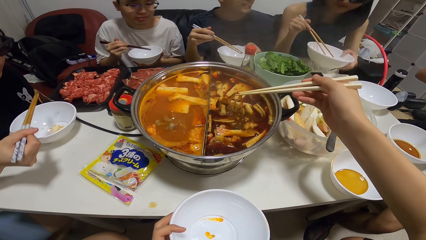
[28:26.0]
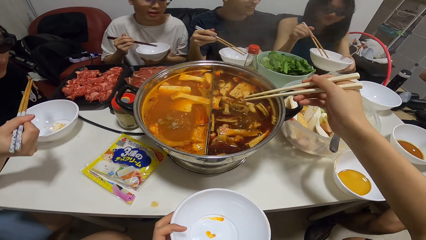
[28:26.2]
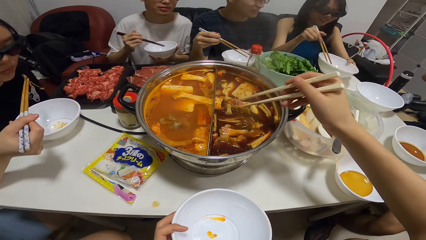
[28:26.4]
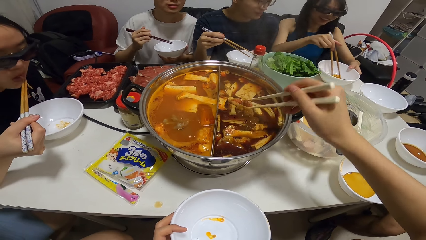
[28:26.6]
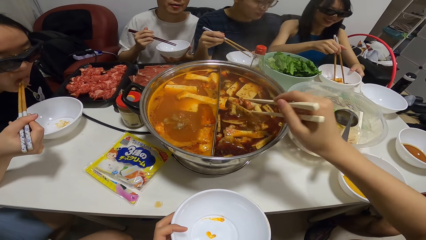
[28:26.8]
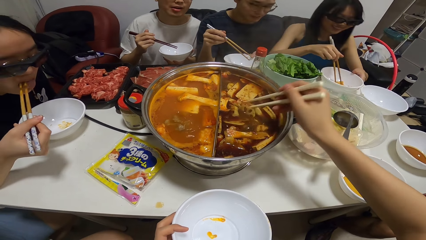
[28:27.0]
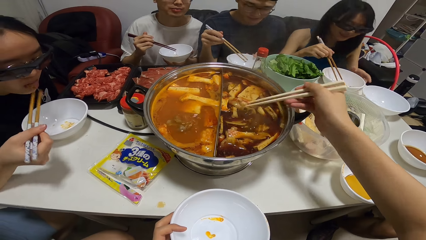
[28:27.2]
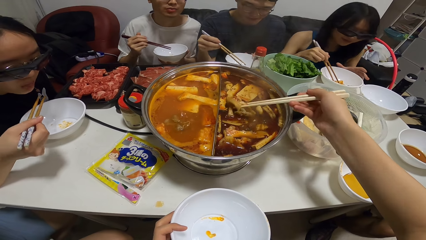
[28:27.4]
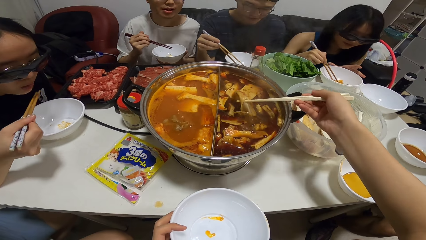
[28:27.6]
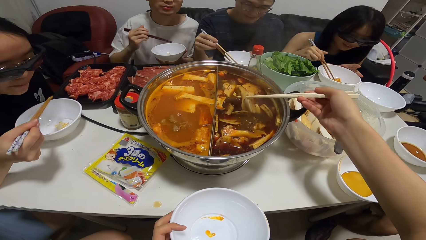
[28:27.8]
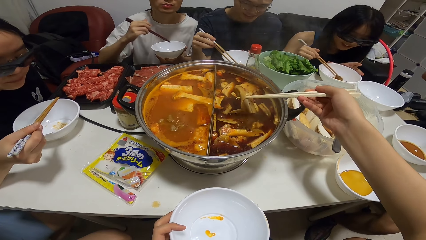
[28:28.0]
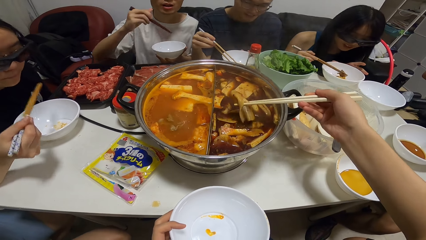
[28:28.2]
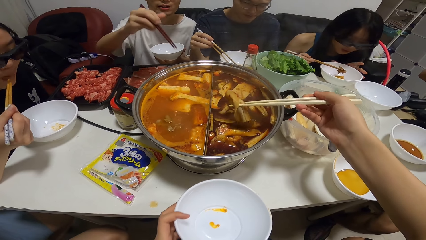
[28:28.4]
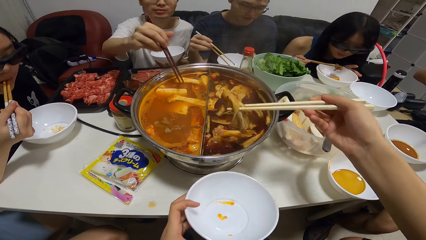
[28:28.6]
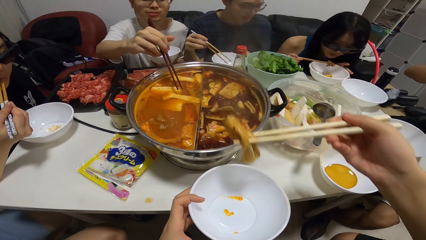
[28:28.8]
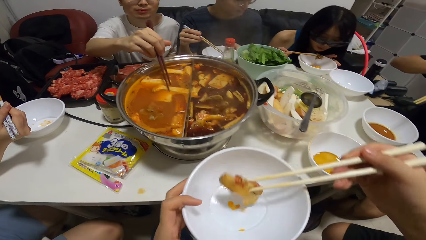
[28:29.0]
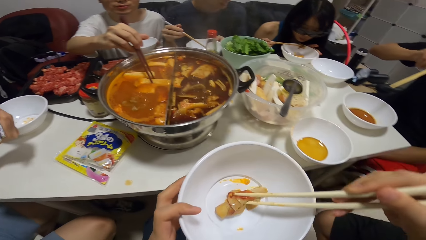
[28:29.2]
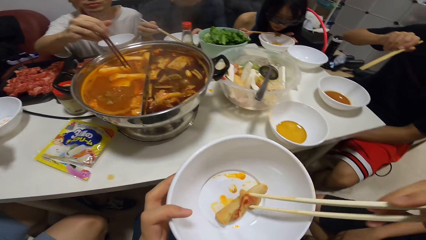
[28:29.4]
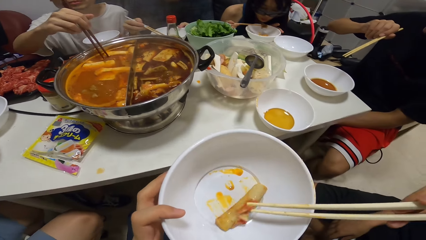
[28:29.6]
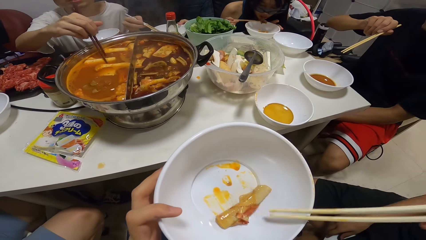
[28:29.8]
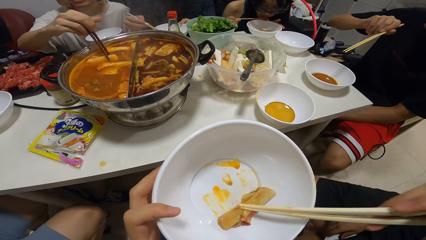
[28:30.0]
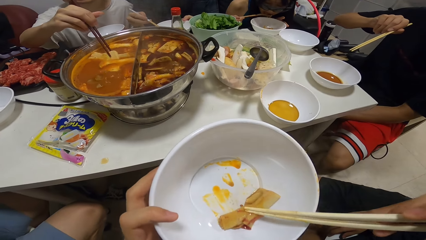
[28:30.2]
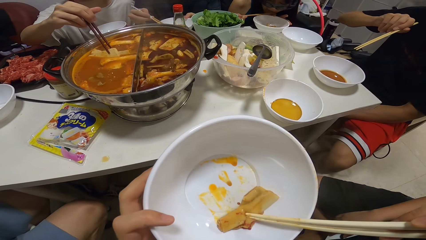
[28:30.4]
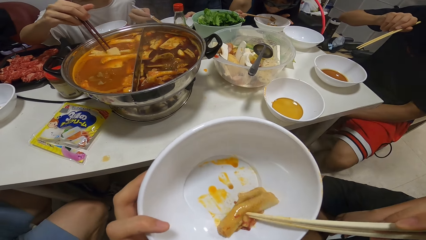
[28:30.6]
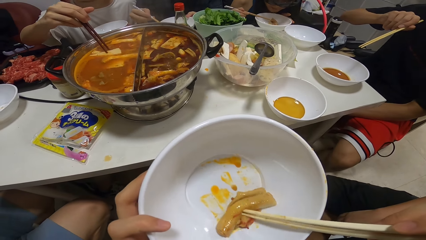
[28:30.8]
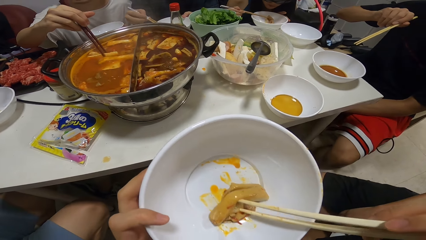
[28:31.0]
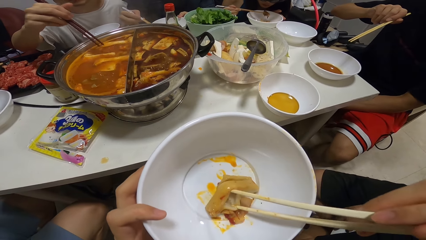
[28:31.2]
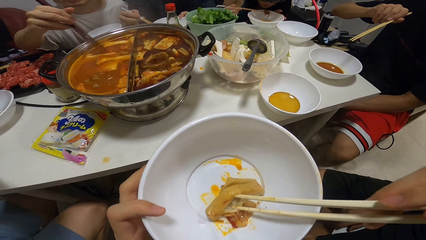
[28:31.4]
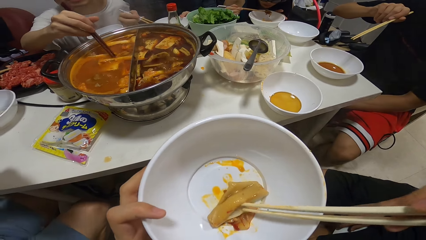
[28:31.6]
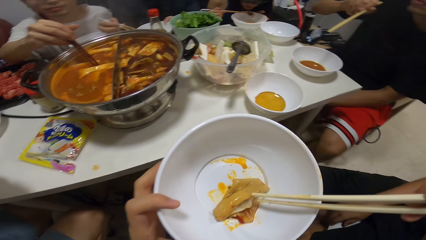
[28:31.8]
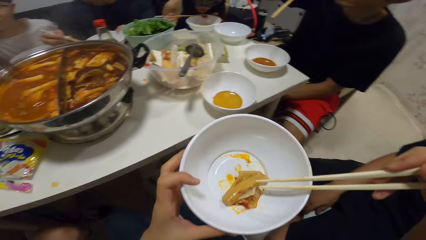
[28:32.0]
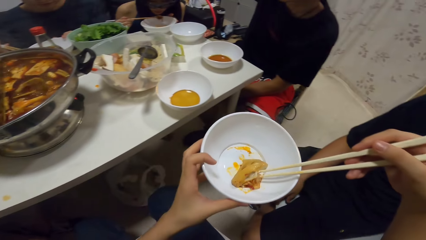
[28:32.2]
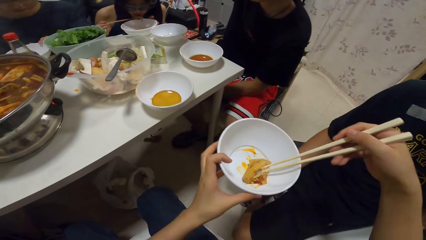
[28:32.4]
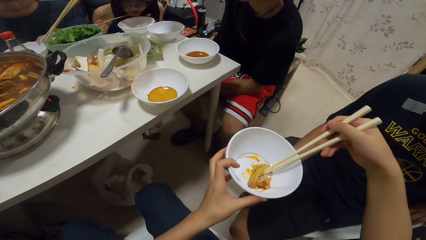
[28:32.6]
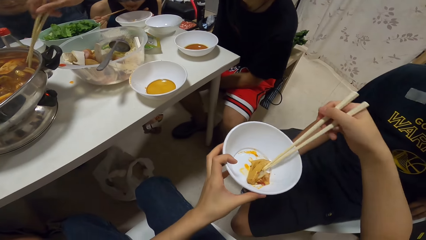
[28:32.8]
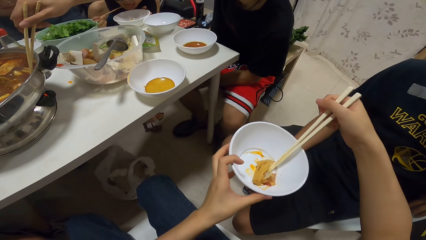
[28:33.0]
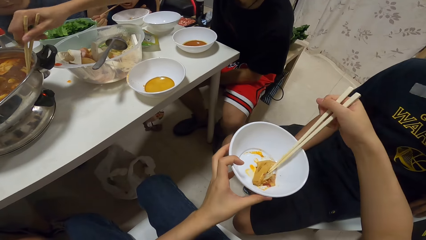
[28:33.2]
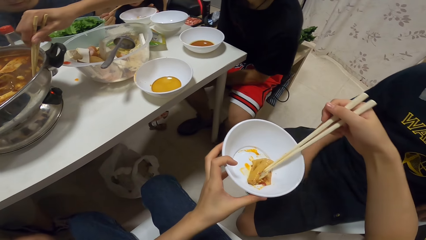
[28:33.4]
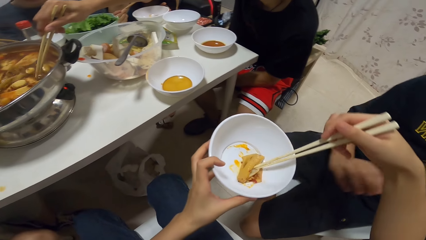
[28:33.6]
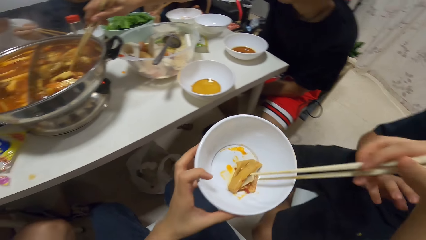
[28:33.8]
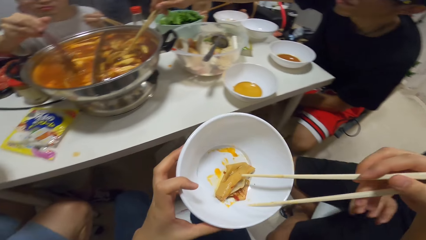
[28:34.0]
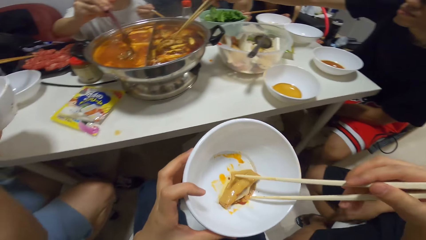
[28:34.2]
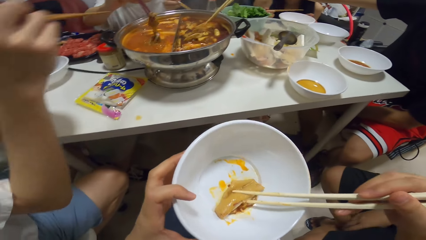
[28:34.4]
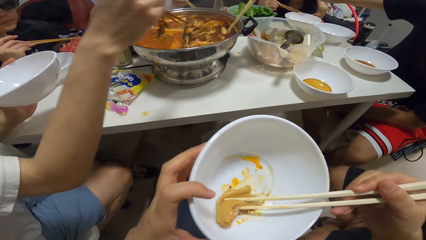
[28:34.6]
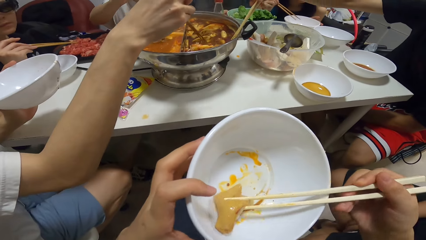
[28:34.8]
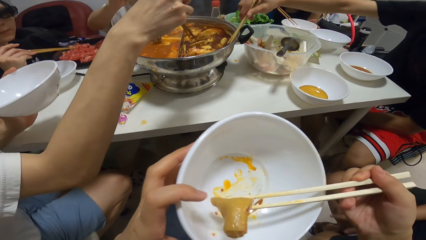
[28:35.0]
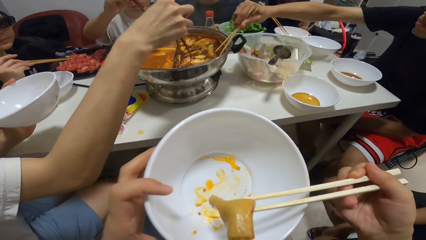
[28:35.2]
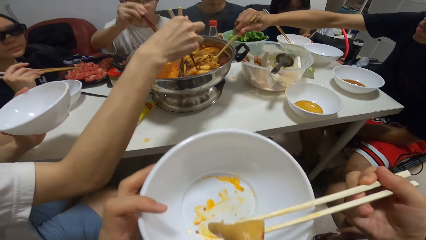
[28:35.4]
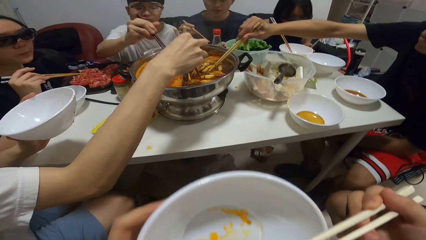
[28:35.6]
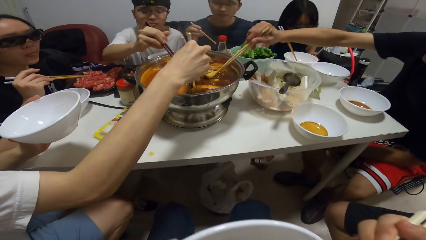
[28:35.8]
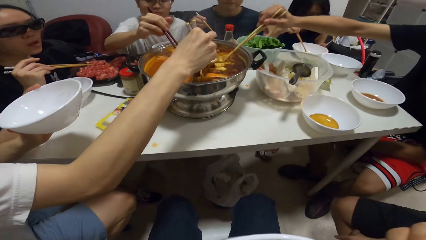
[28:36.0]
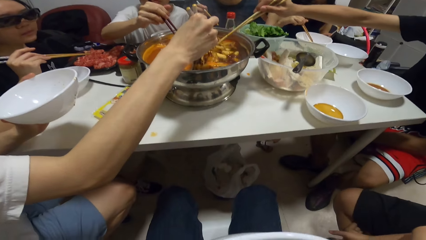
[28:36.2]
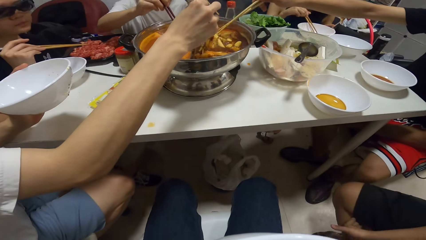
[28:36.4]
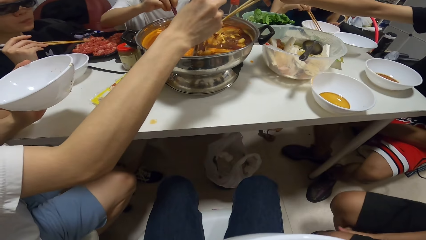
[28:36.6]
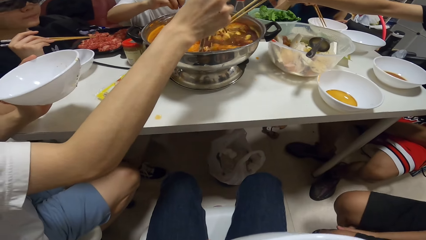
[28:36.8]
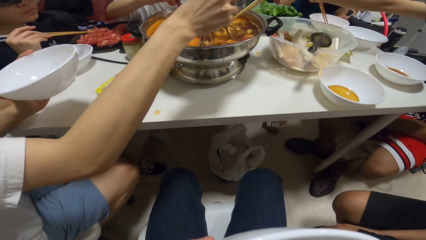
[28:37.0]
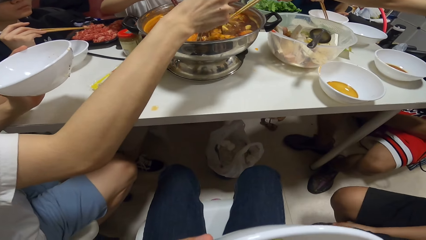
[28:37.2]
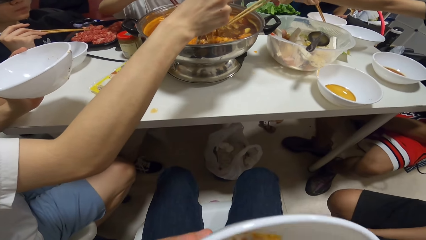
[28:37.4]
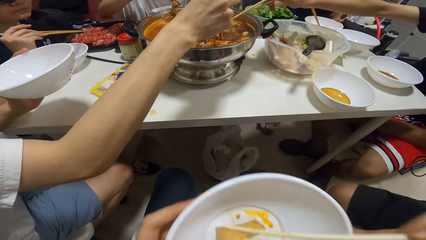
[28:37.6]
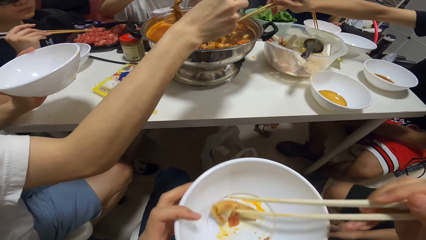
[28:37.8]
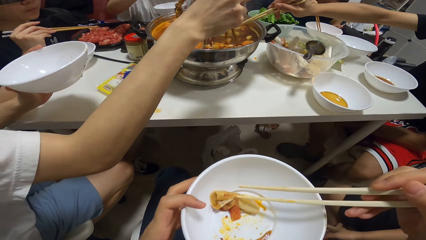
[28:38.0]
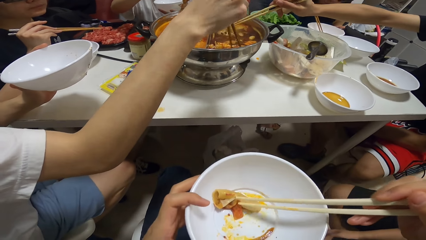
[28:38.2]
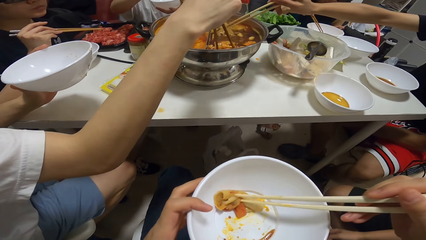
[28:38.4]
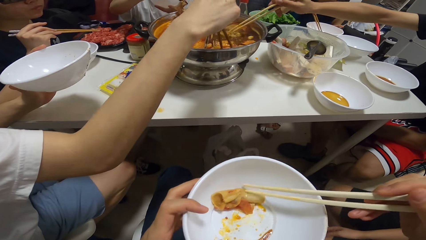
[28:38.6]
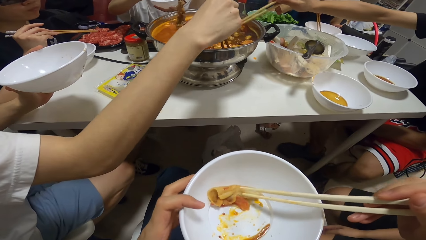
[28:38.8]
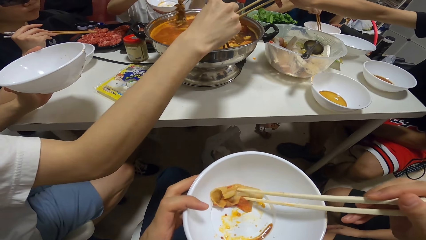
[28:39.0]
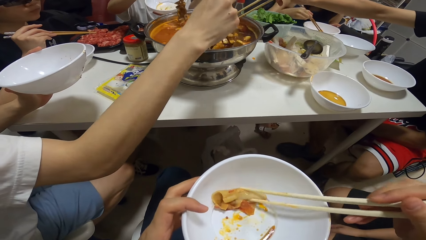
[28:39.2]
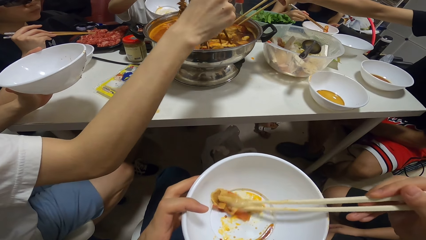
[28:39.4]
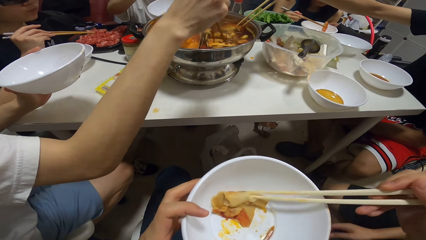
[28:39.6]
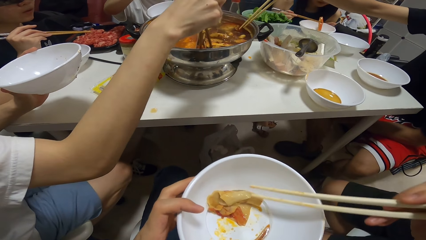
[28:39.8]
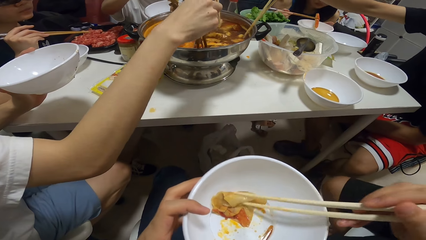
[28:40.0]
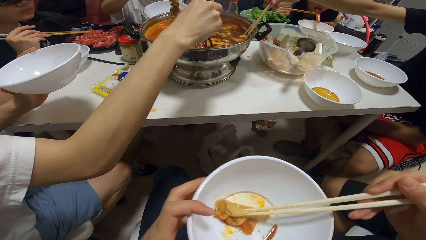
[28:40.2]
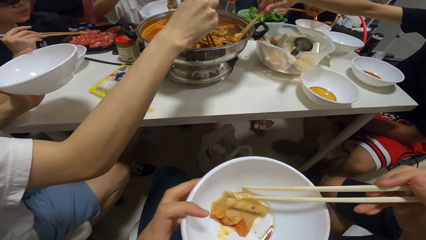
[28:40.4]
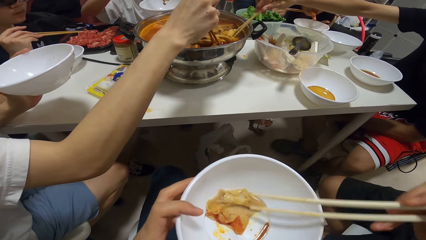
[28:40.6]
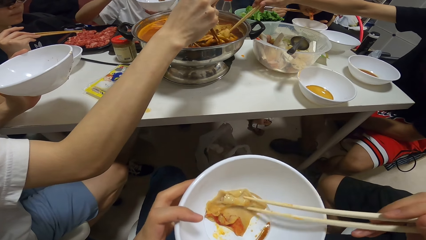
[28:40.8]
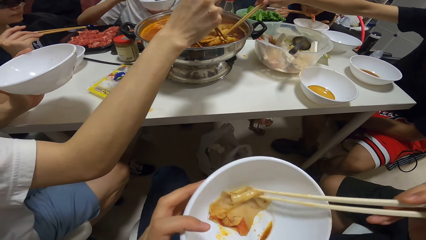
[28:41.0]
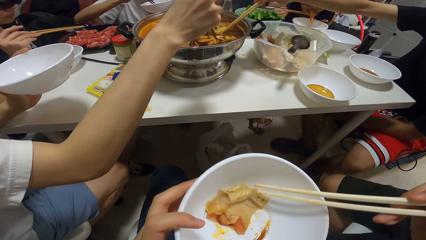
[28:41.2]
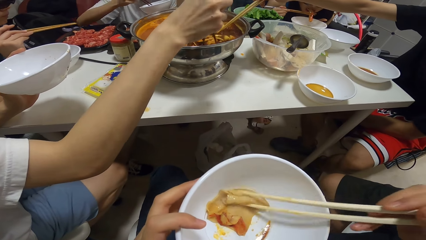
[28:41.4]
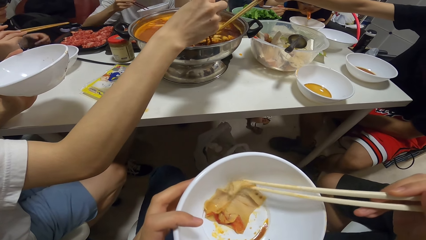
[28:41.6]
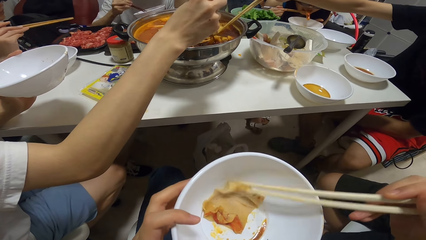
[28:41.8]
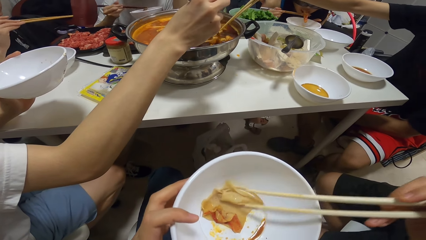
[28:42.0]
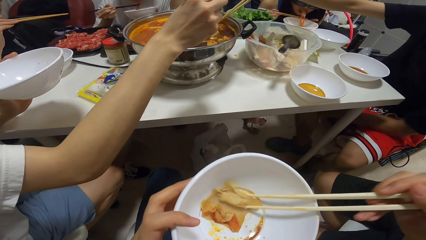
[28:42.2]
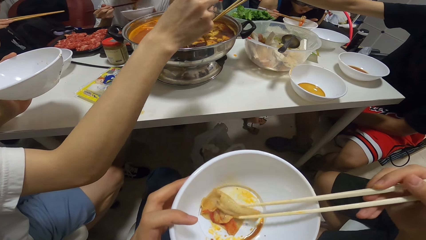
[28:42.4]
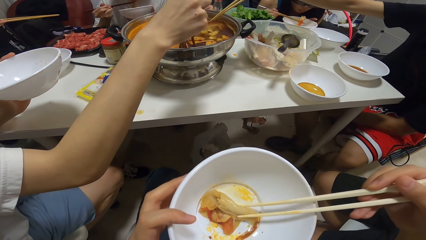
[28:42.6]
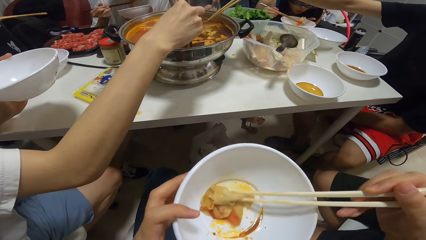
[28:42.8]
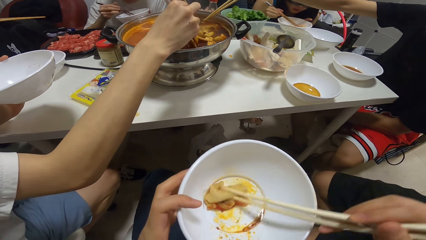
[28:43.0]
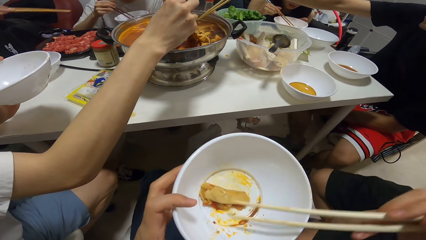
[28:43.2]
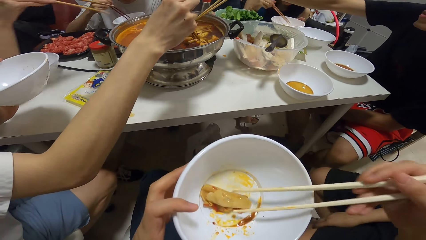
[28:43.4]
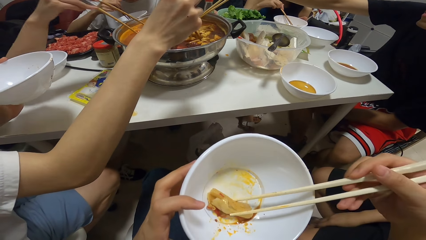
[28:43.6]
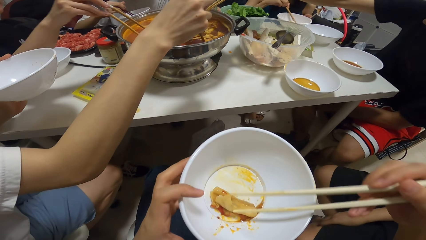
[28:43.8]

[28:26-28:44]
A woman eats the food with the chopsticks in her right hand. A man drops the bowl on the table with his left hand. The camera wearer picks food from the pot with the chopsticks in her right hand. Another woman eats the food in the bowl with the chopsticks in her right hand. The camera wearer puts the food in the bowl in her left hand with the chopsticks. She interacts with another man. She eats the food in the bowl with the chopsticks in her right hand. She holds the food with the chopstick. She looks at the plastic bag on the floor. Another man picks food in the pot with the chopsticks in his right hand. The camera wearer turns the food with the chopsticks. The third man drops the food inside a bowl in his left hand with the chopsticks.
